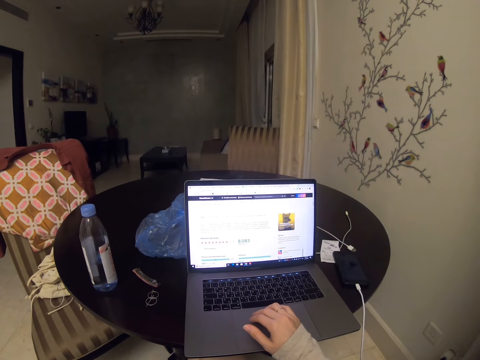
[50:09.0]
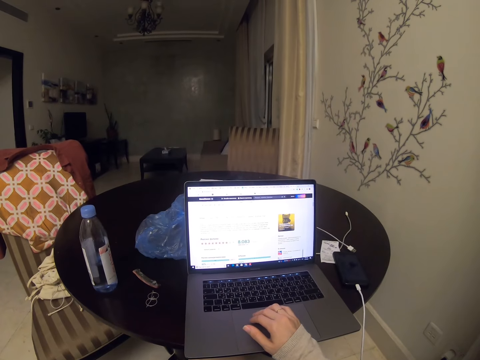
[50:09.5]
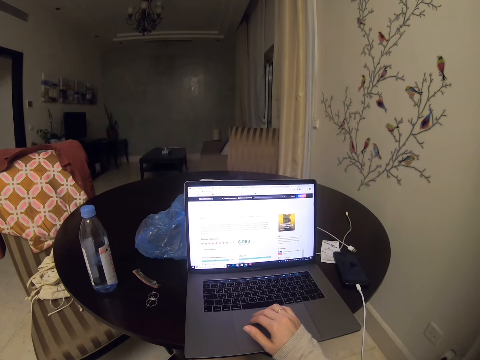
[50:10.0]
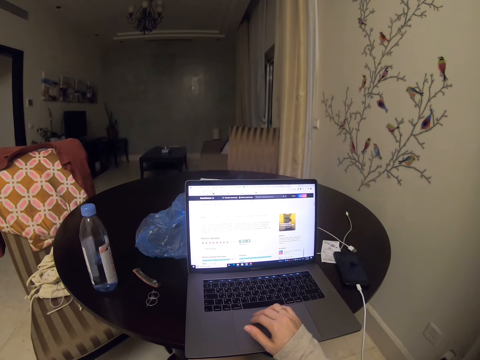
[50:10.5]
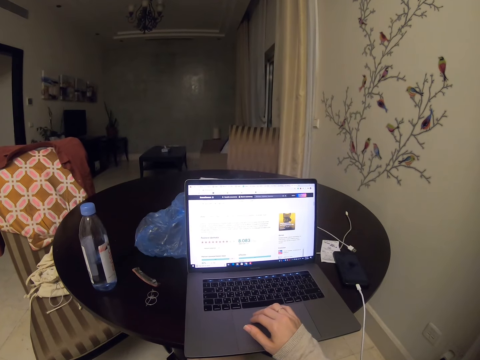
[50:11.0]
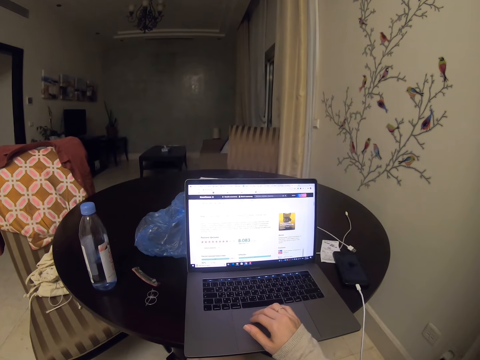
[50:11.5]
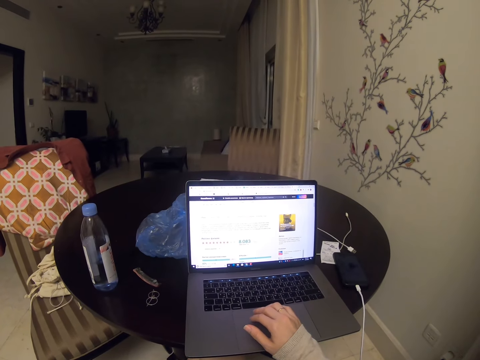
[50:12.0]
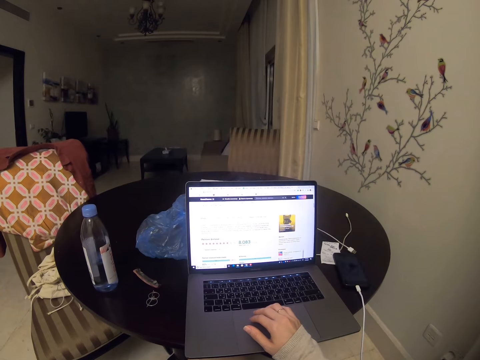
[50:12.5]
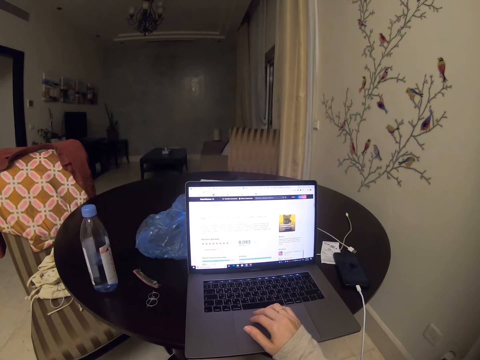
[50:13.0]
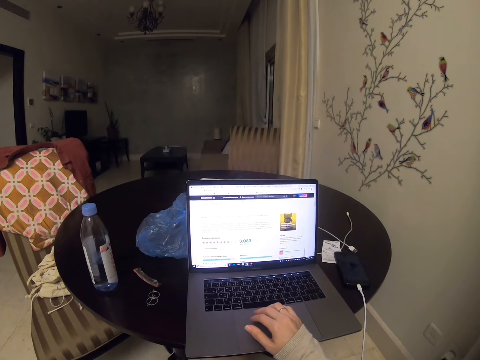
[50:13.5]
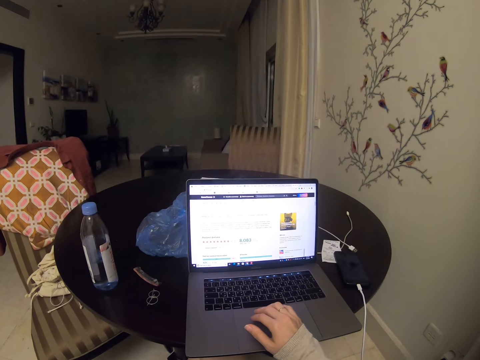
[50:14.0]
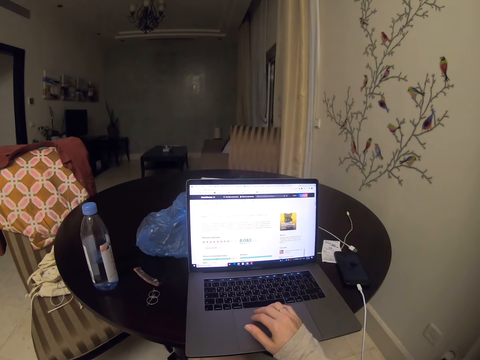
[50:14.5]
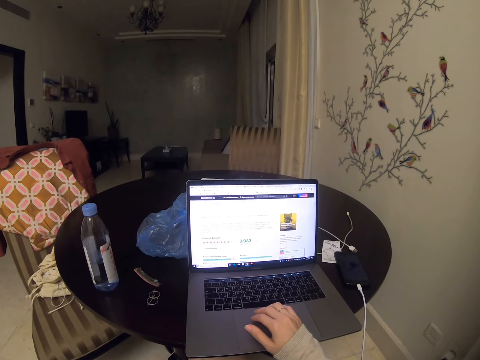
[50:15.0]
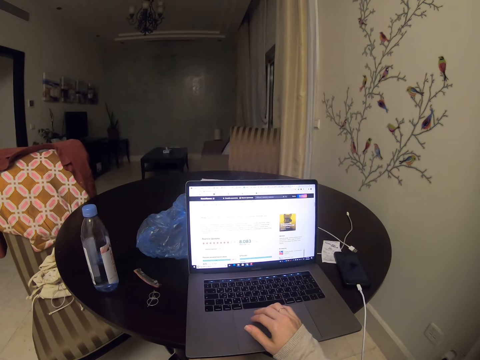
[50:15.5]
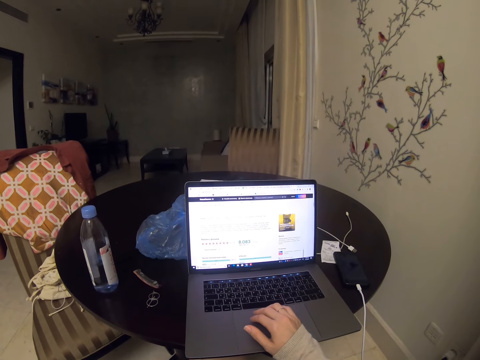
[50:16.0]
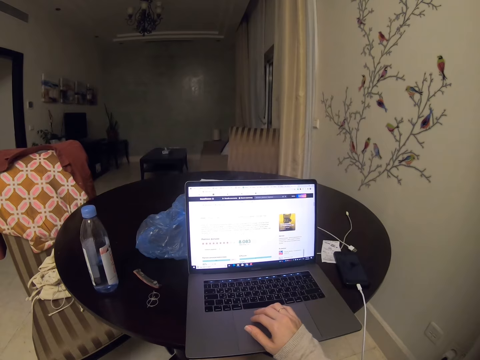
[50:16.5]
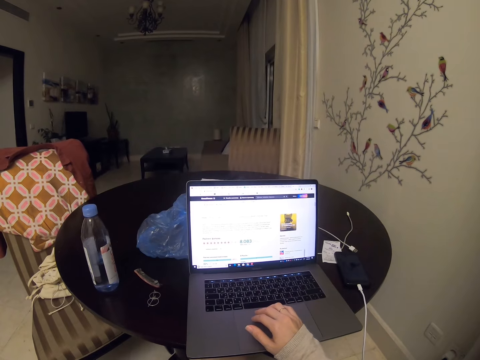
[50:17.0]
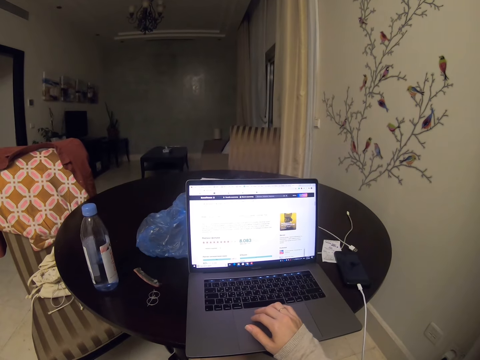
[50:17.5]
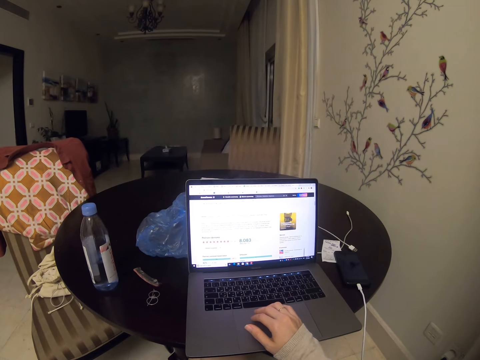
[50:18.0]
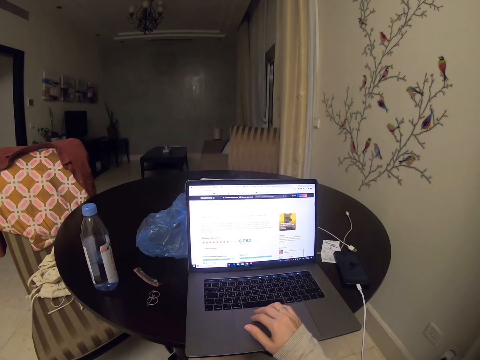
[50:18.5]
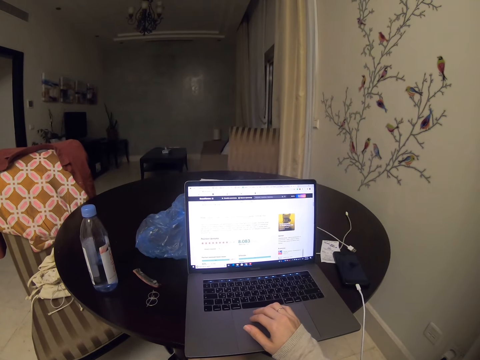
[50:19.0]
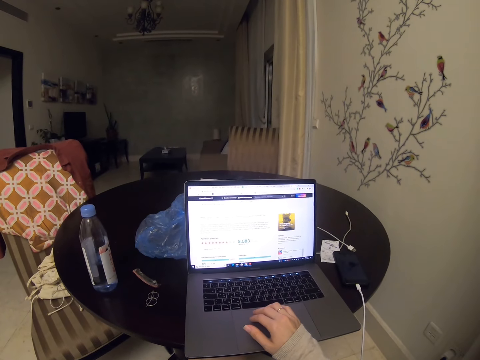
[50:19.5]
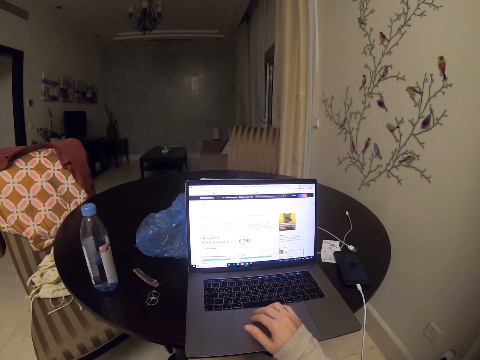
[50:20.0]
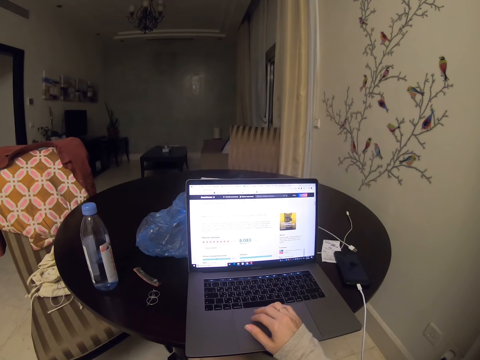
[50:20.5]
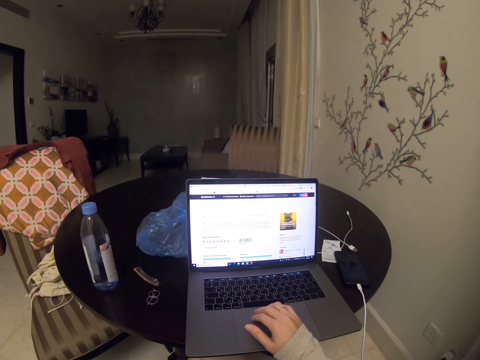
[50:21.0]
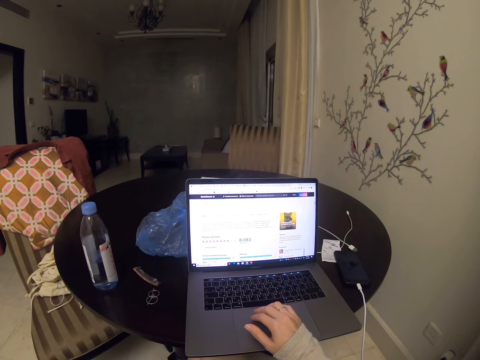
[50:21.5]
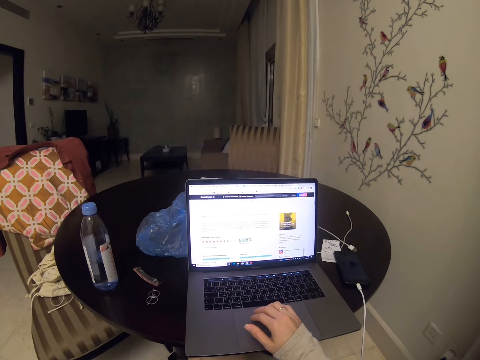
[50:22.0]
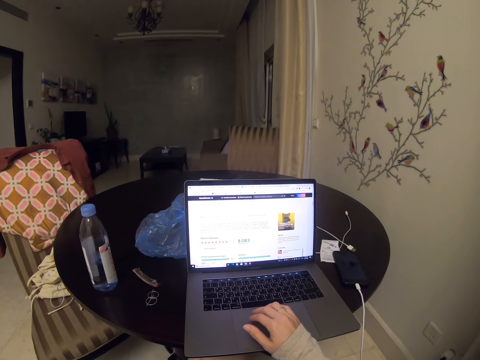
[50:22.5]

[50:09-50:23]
The camera wearer looks at the laptop.

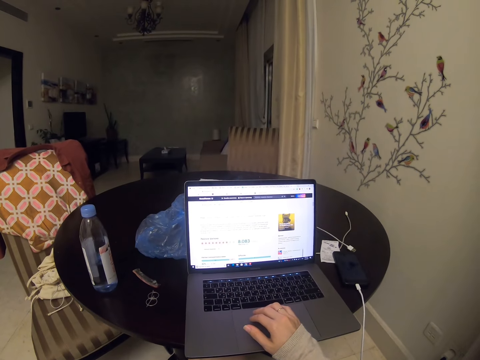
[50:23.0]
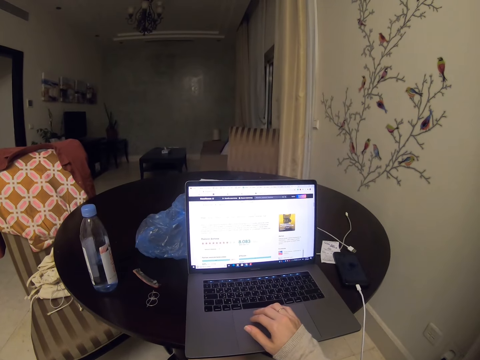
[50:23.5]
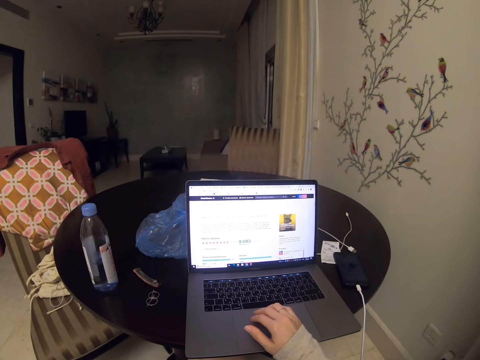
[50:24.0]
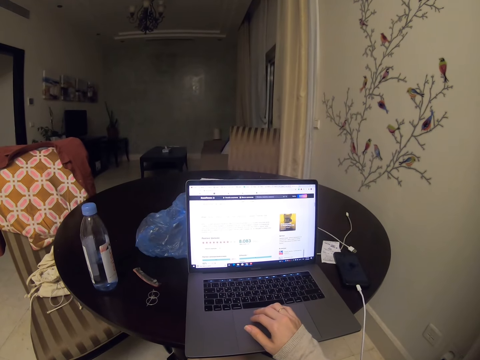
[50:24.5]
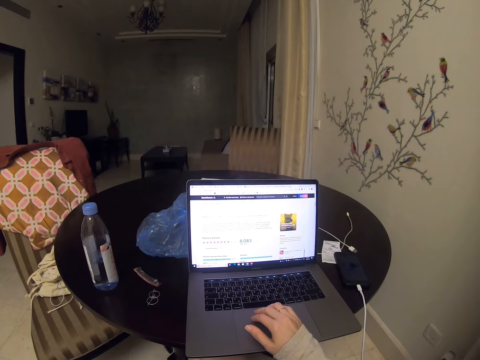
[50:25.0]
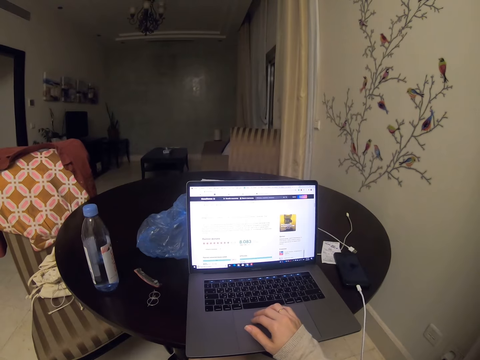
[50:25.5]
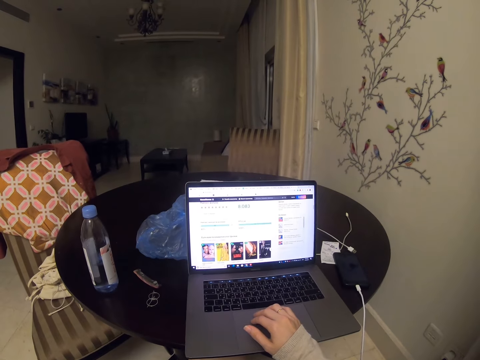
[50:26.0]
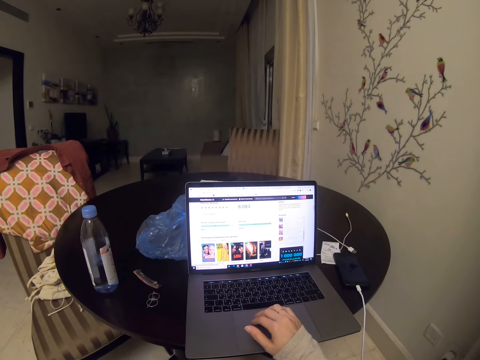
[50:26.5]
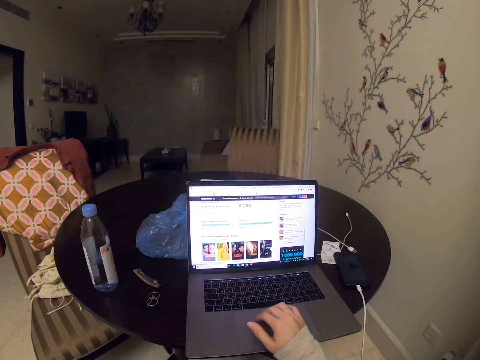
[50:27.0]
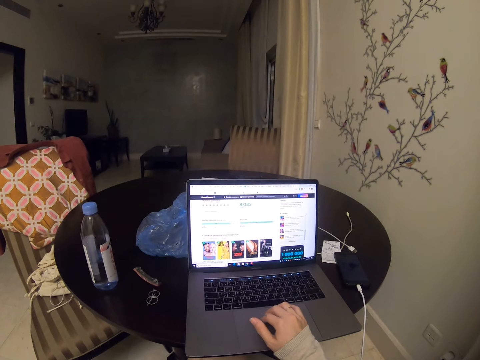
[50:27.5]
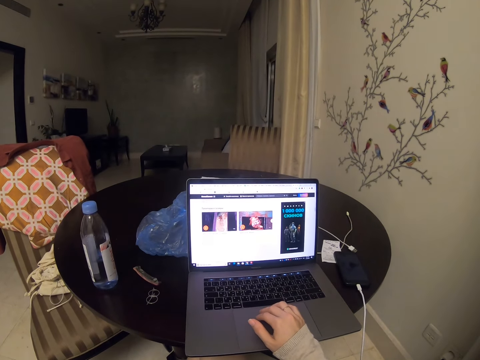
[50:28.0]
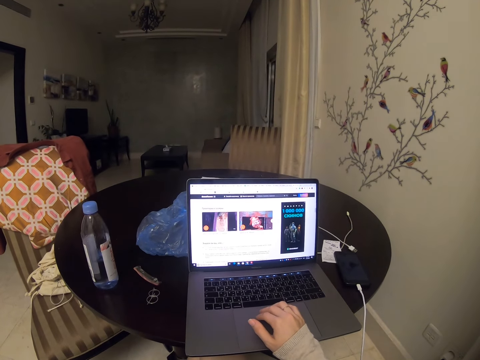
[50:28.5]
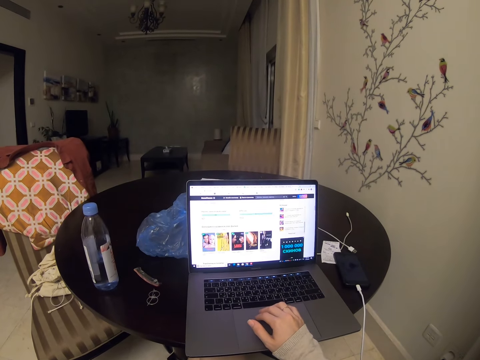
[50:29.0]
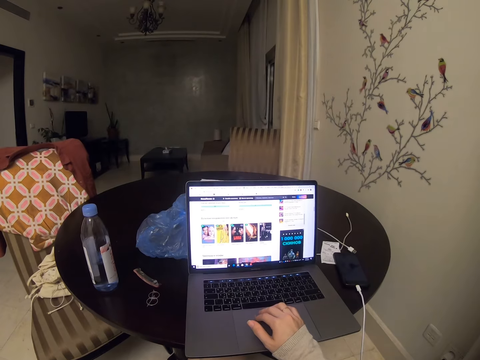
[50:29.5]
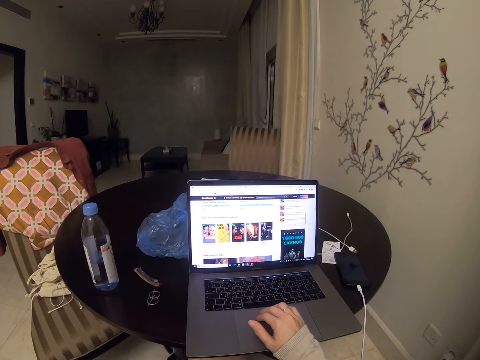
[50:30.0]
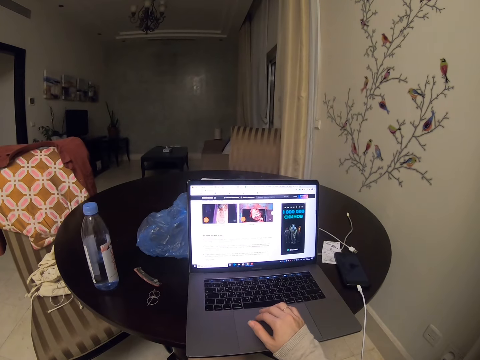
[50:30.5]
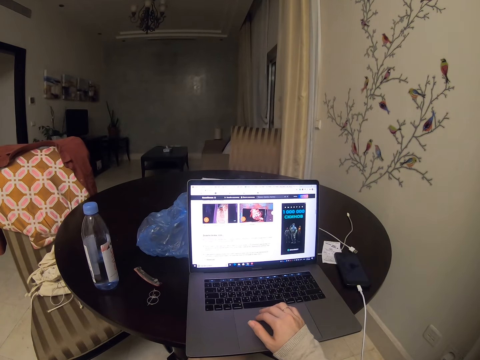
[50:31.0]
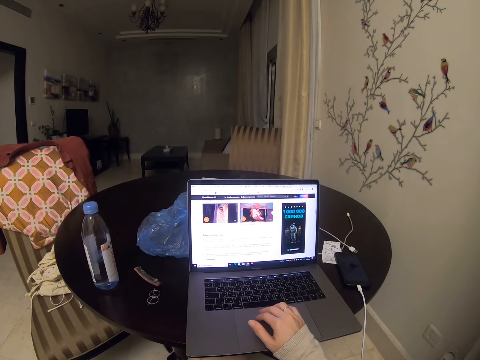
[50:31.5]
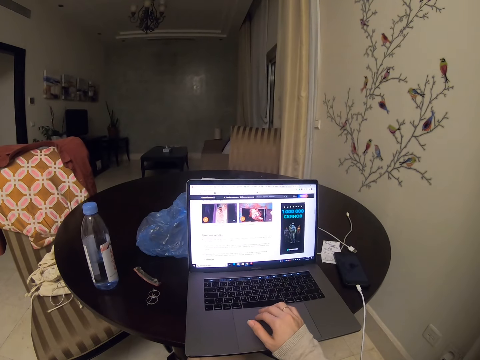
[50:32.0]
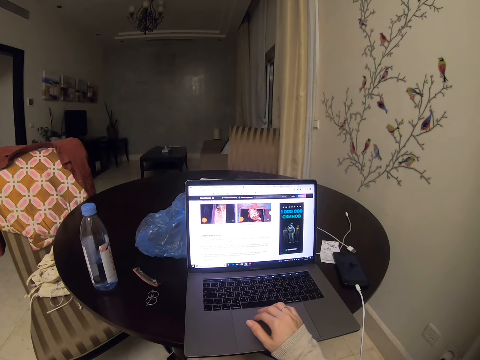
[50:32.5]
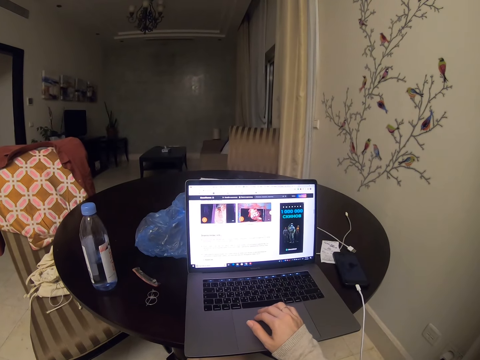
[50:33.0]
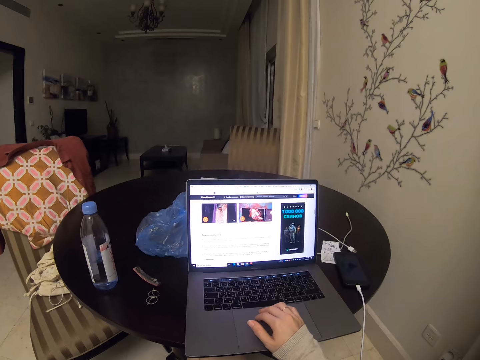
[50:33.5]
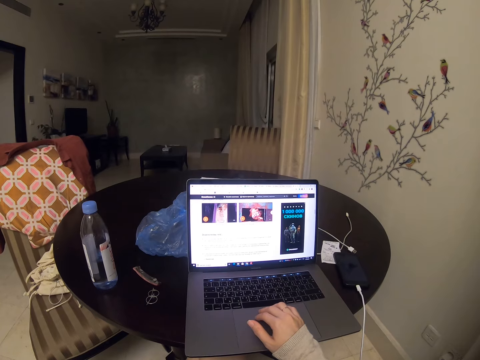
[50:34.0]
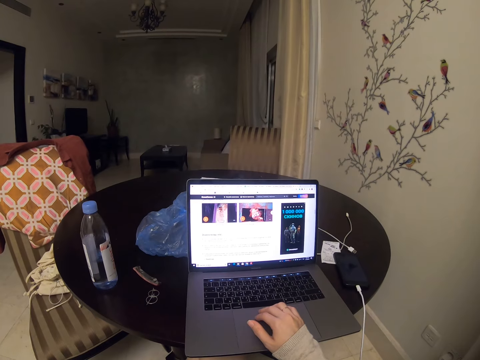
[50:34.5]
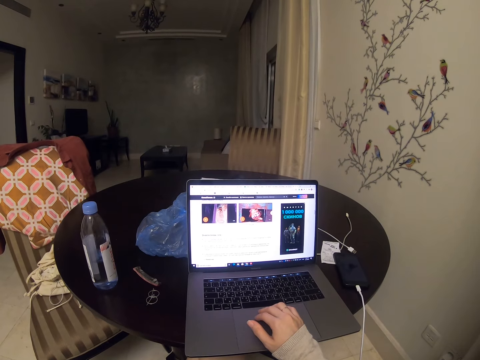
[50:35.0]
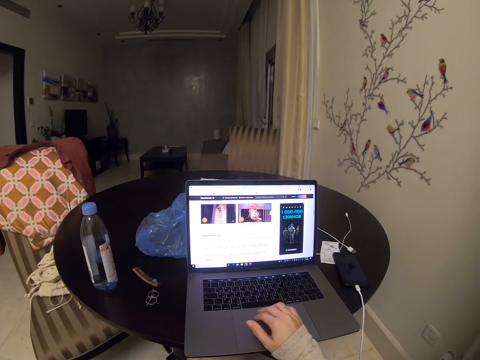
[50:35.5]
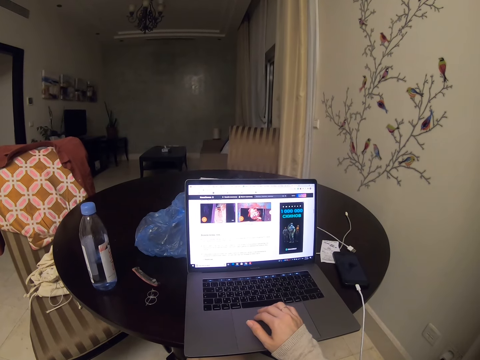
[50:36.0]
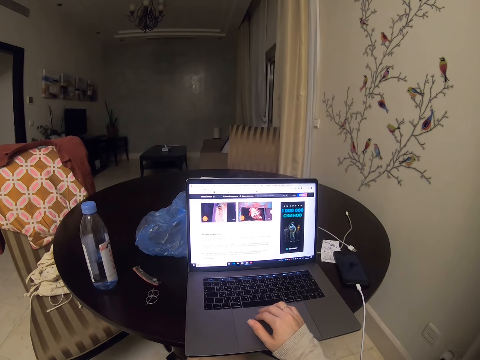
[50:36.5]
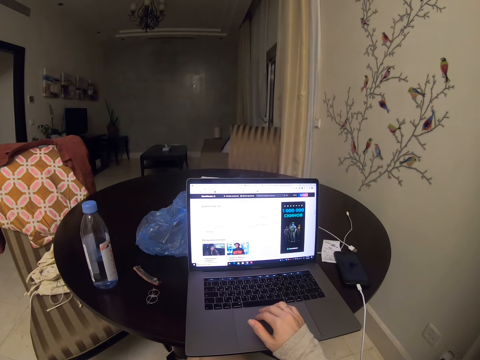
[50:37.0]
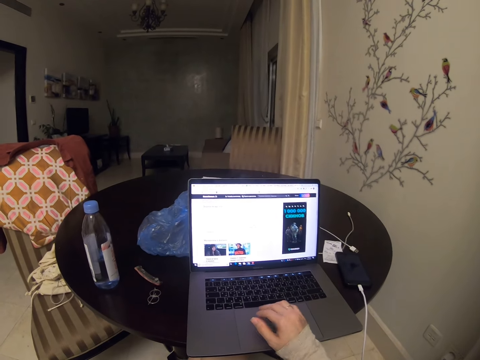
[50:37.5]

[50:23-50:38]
The camera wearer scrolls the laptop. They look at the laptop. They scroll the laptop.
